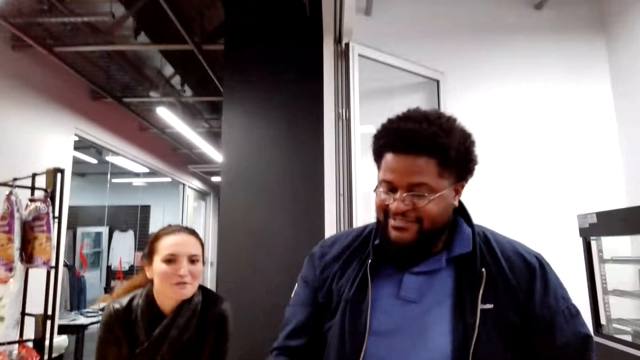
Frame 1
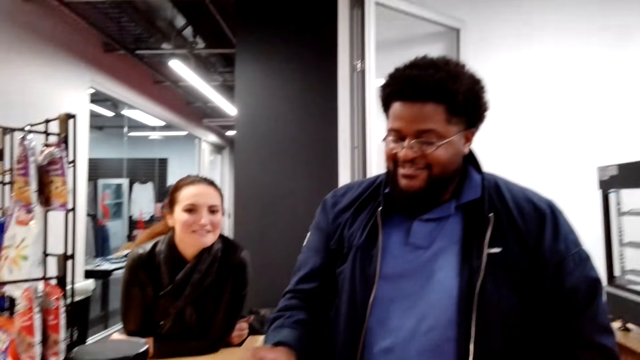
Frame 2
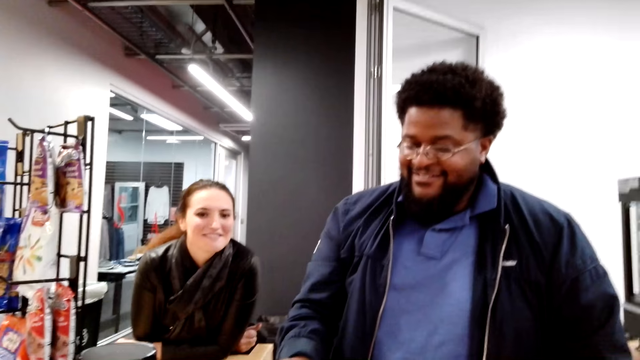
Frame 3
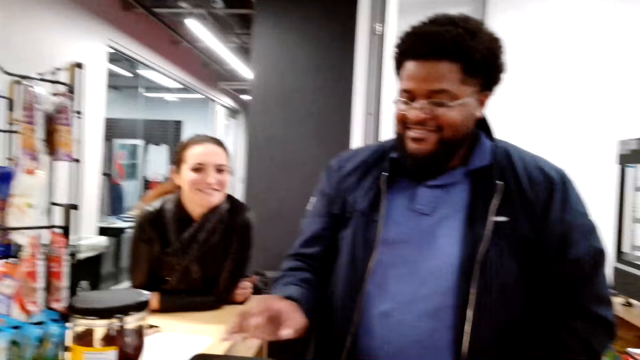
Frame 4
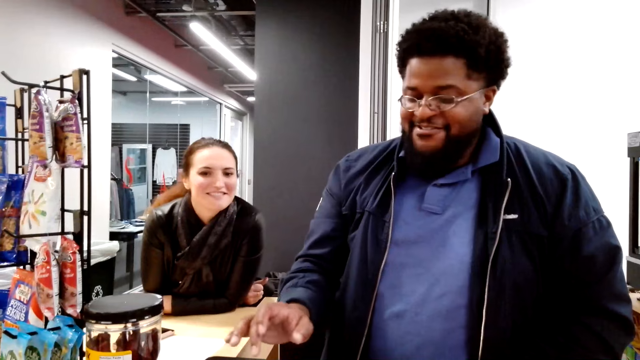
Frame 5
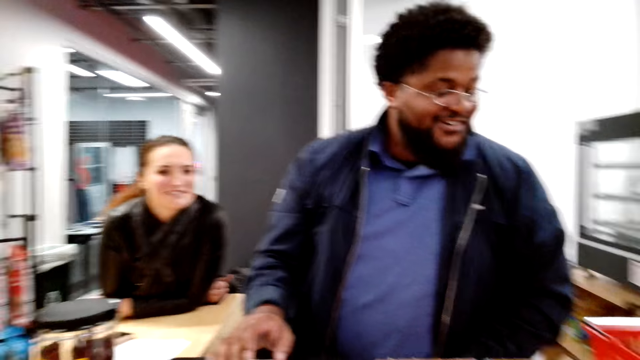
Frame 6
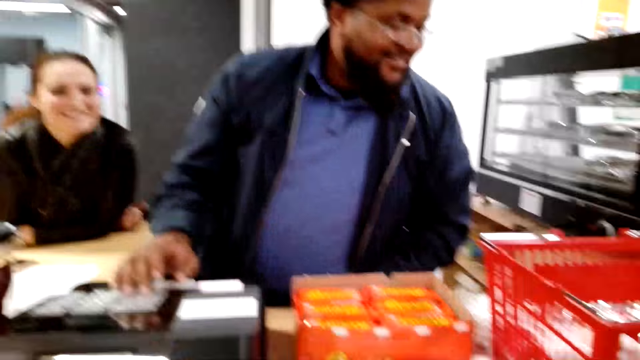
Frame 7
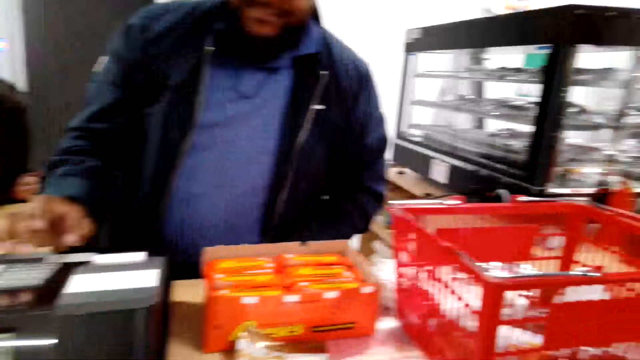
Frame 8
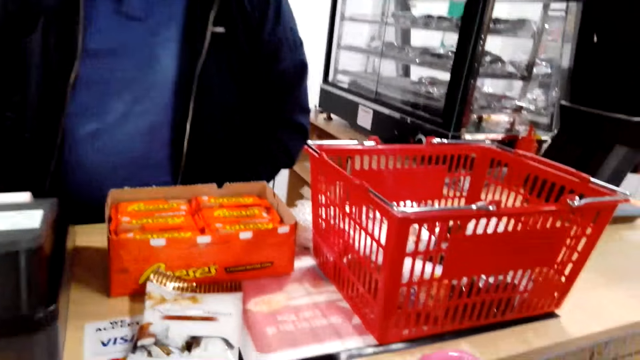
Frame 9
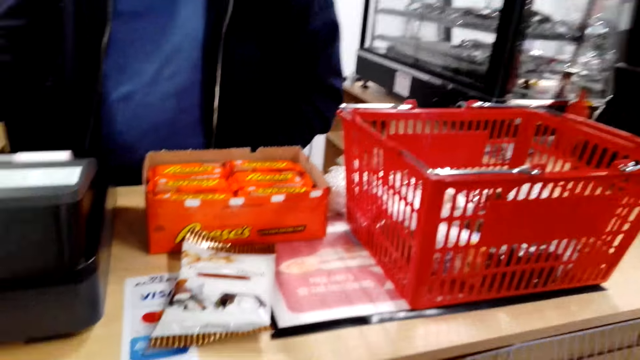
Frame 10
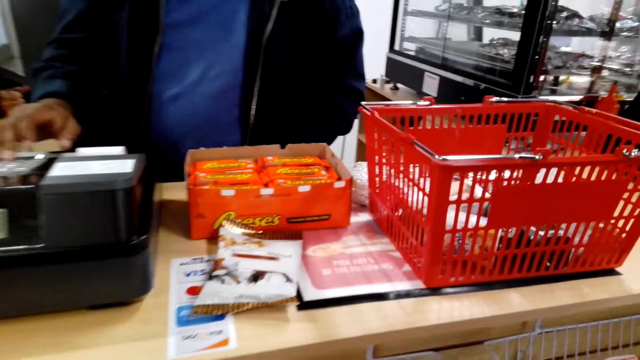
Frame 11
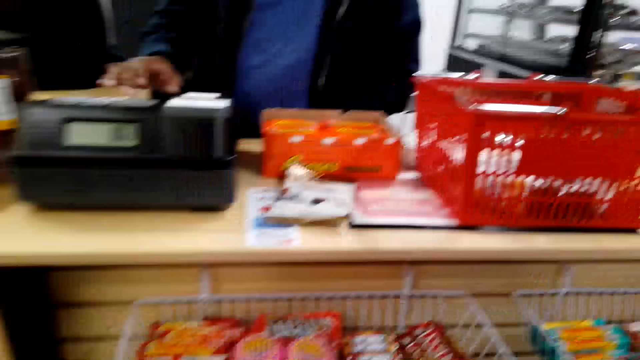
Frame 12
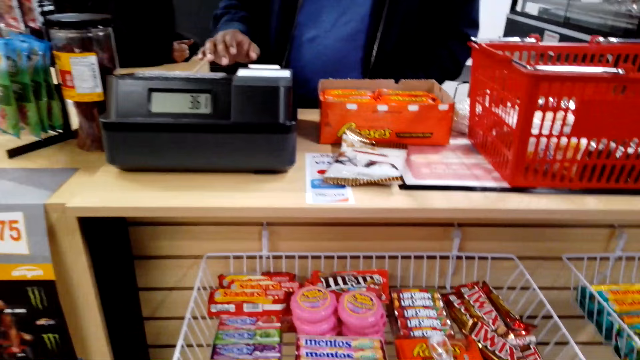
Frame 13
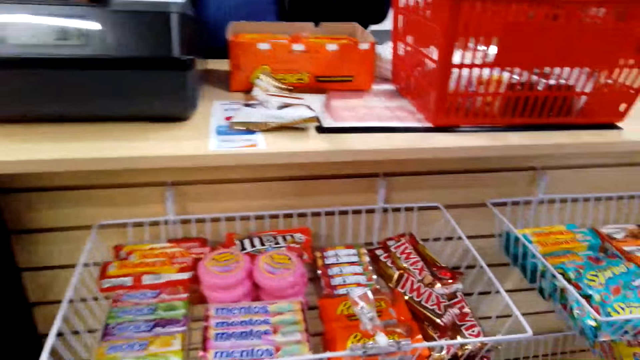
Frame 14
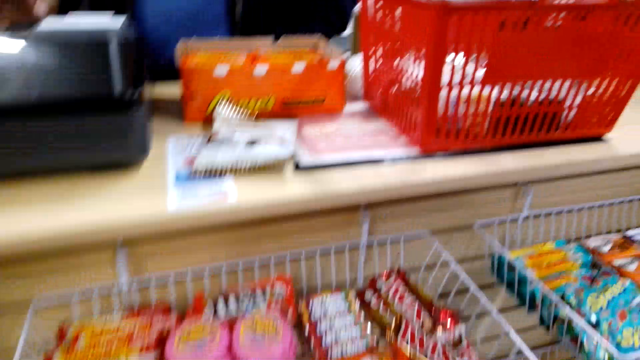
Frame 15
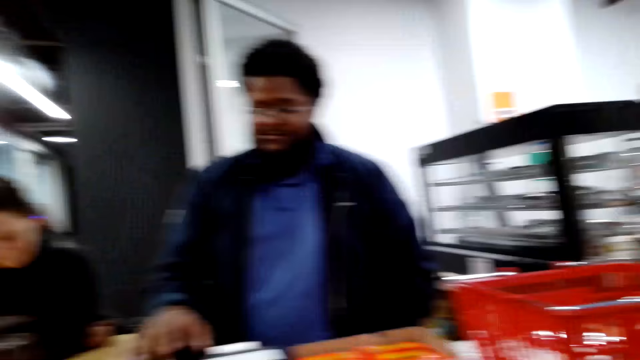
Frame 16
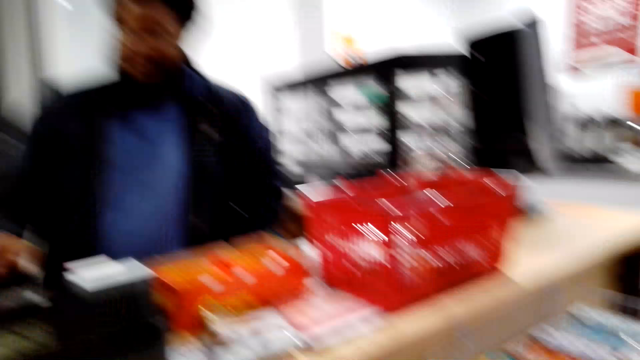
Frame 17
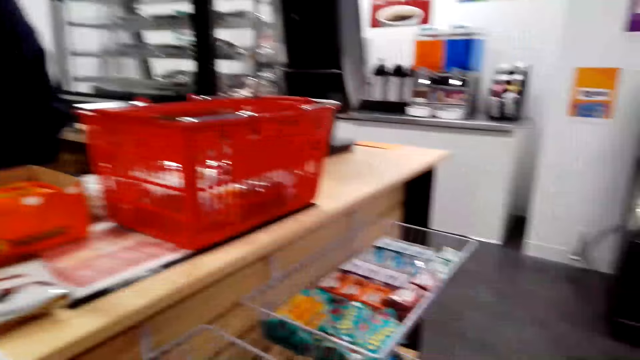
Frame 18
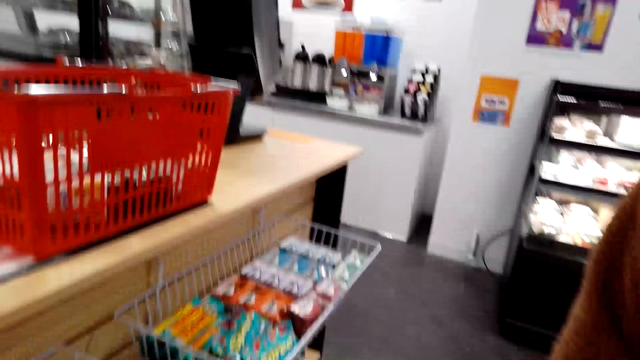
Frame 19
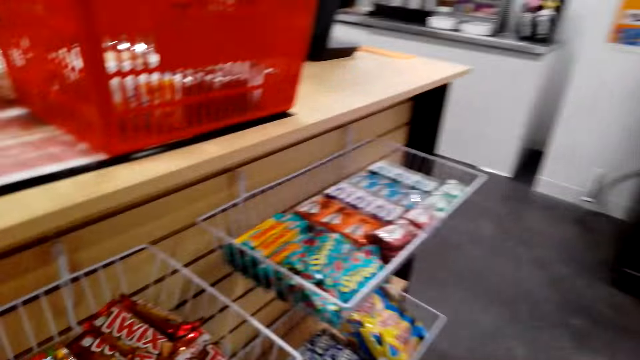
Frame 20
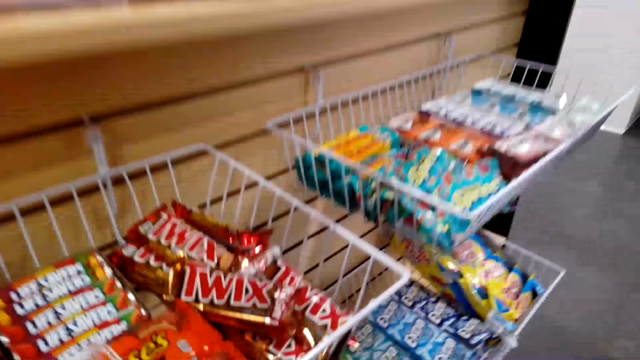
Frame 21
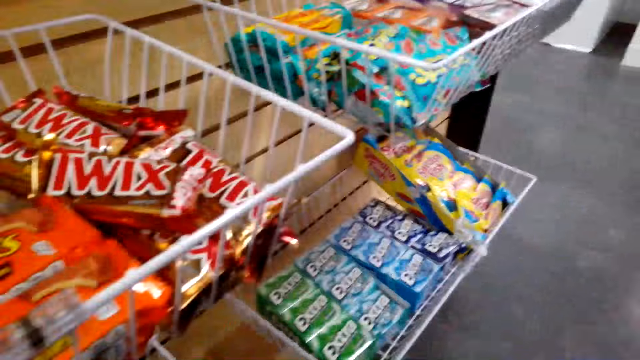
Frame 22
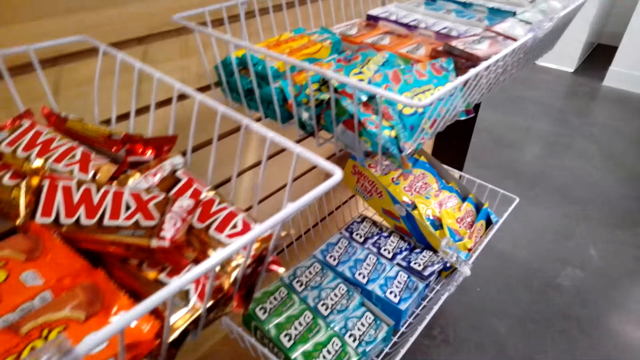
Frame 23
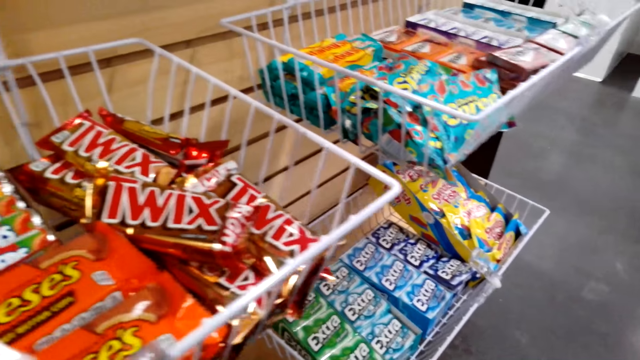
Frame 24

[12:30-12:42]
The cashier presses the POS, speaks to the camera wearer, and checks items in the shopping basket. The cashier converses with a woman. The camera wearer looks at items on the counter. The cashier presses the POS. The camera wearer speaks to the cashier. The cashier presses the POS. The camera wearer speaks to another woman. They look at the displayed candies. They look at the cashier. They speak to the other woman.

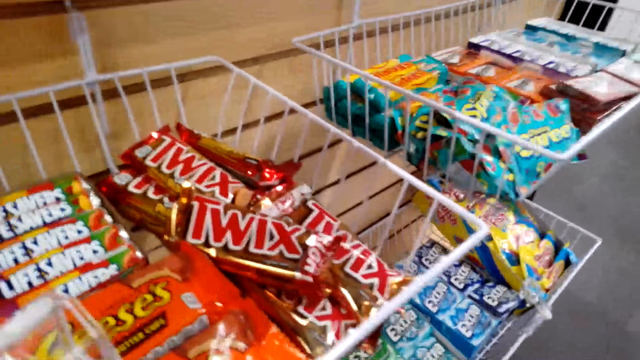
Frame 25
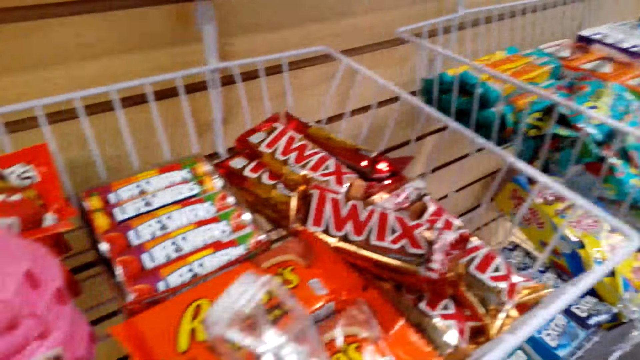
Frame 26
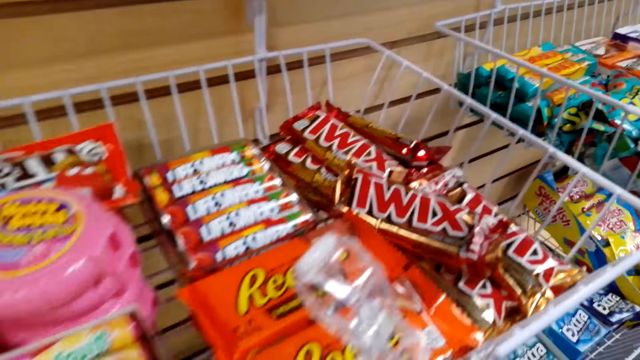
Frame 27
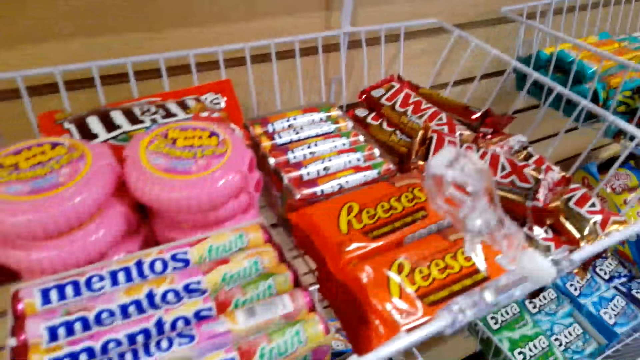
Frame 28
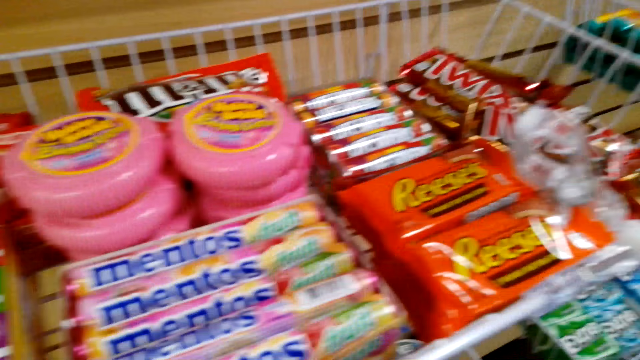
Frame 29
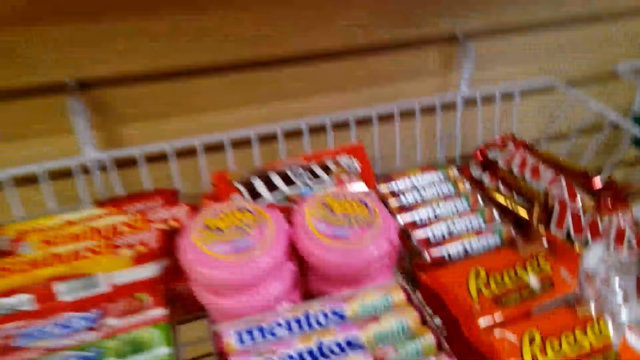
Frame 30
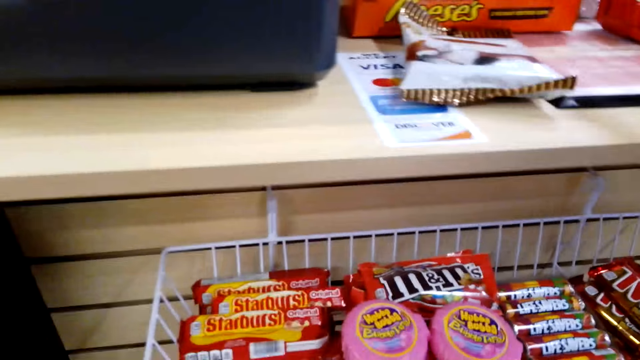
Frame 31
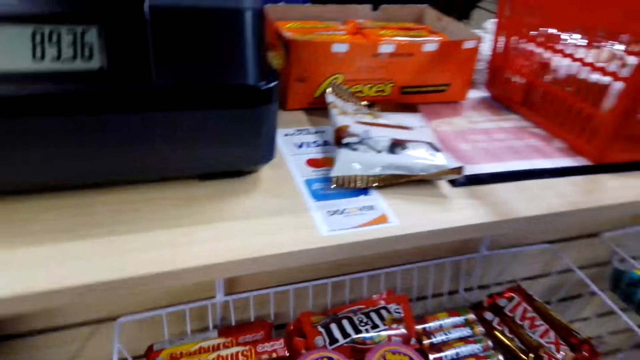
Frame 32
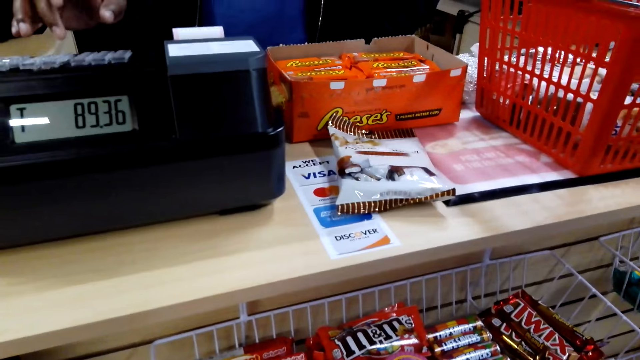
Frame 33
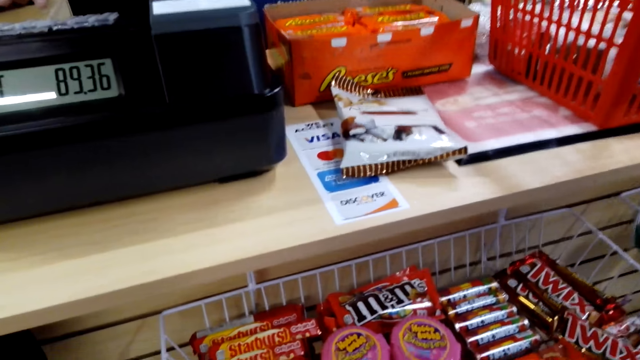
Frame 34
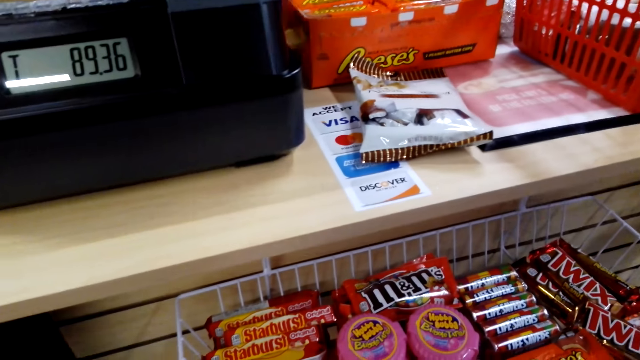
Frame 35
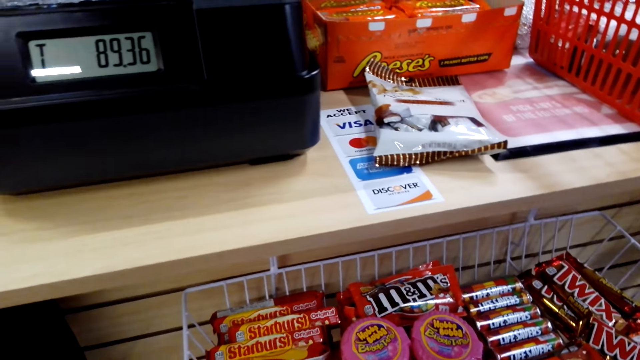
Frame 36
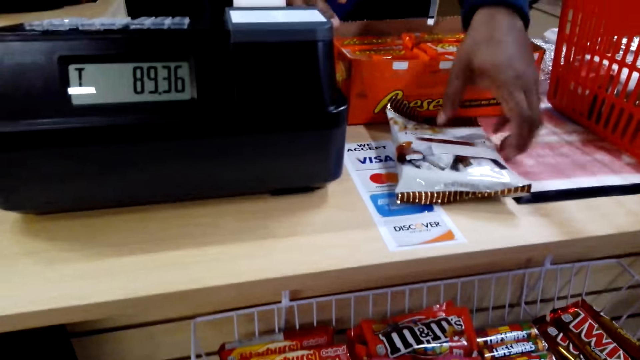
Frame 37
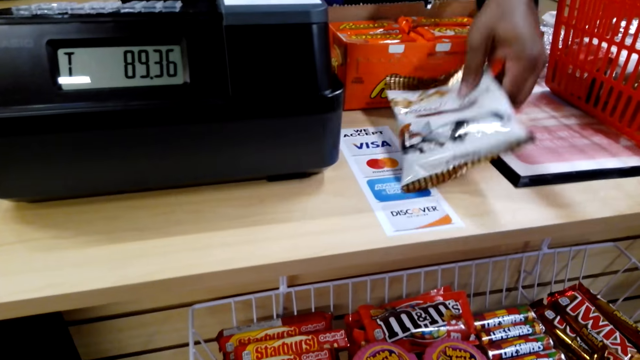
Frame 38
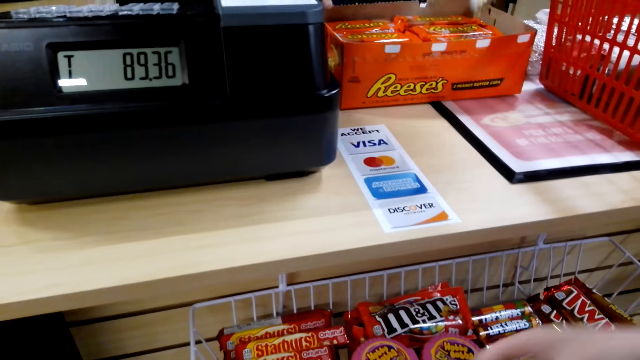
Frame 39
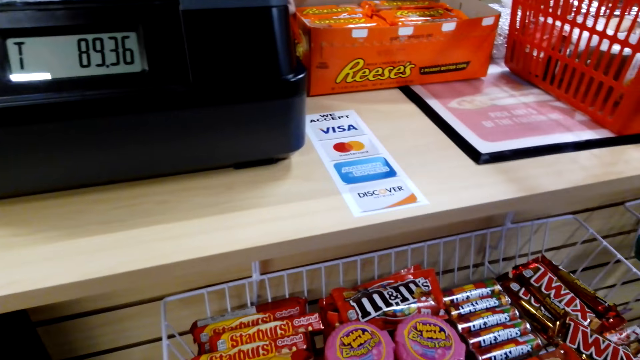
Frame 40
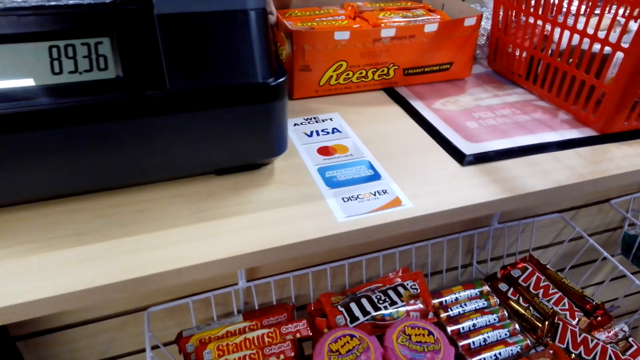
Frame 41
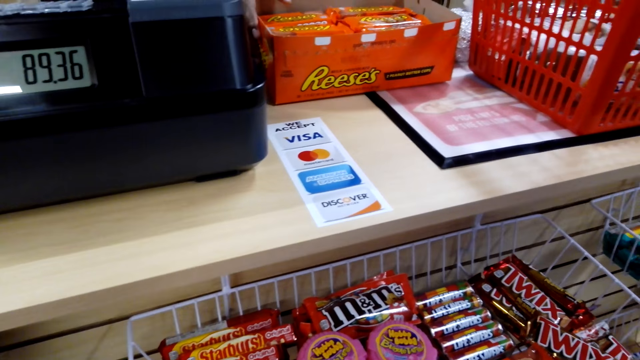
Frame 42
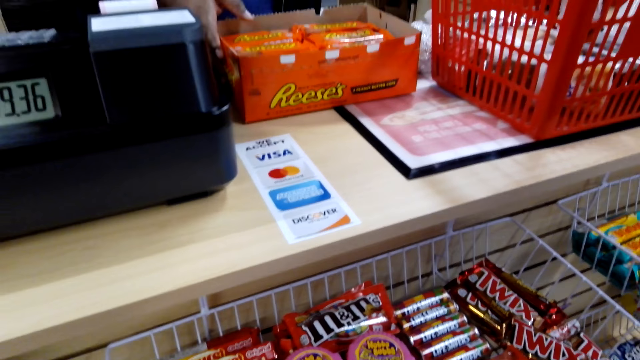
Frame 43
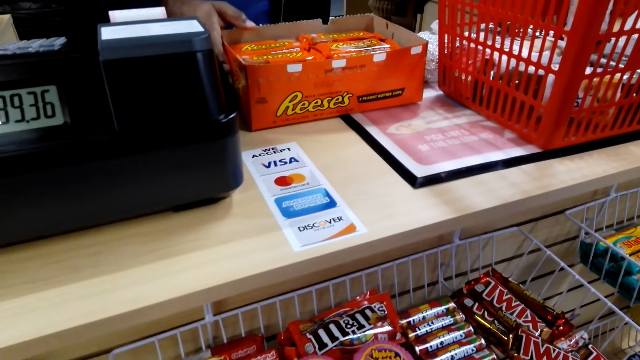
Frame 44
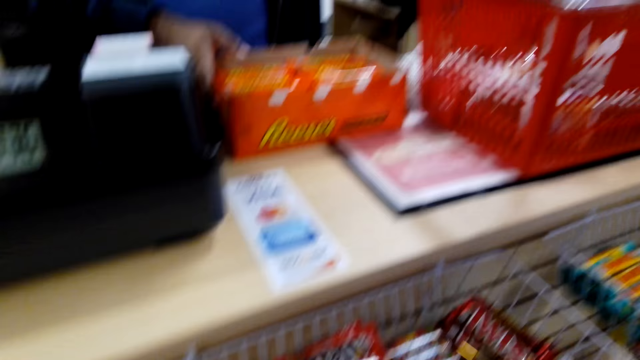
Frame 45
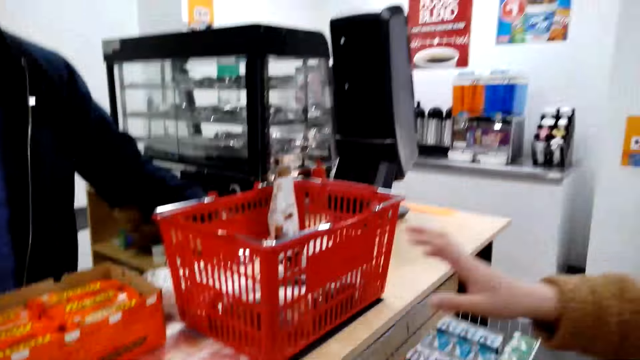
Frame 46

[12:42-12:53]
The camera wearer looks around. They look at the displayed candies. They speak to a woman. The woman speaks to the camera wearer. The camera wearer looks at the displayed candies. The cashier picks a plastic paper on the countertop. The camera wearer speaks to the woman. The cashier speaks to the camera wearer. The camera wearer speaks to the cashier.
